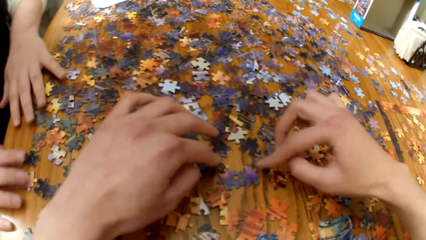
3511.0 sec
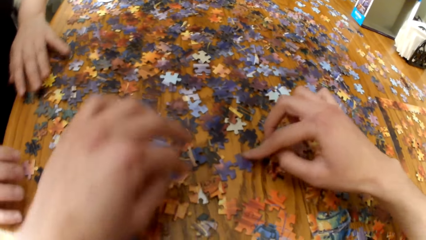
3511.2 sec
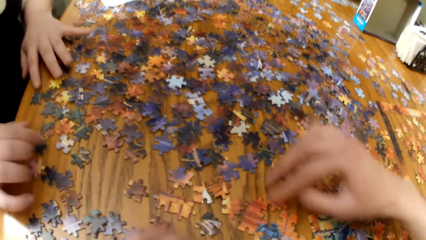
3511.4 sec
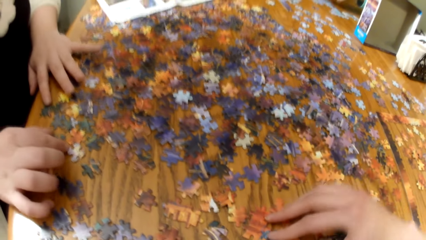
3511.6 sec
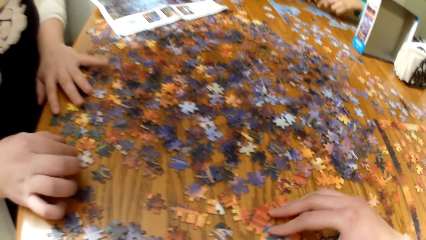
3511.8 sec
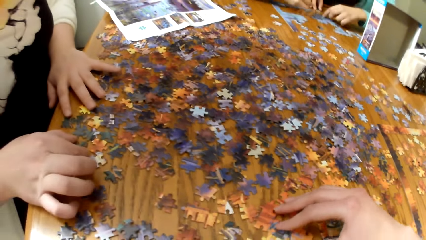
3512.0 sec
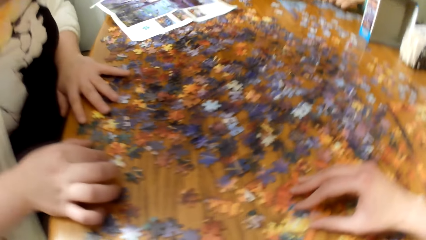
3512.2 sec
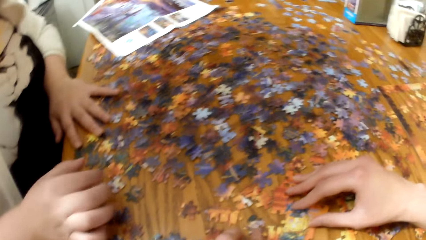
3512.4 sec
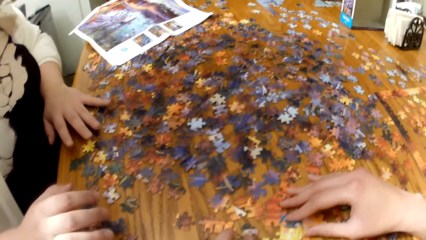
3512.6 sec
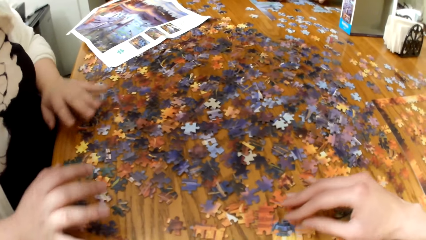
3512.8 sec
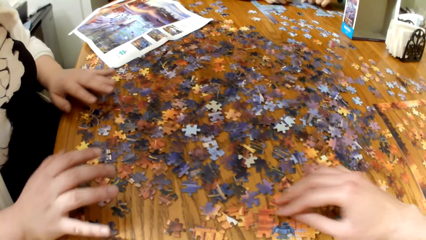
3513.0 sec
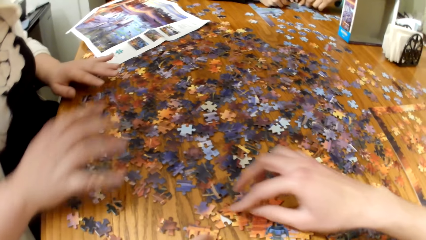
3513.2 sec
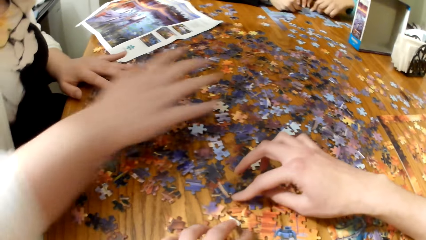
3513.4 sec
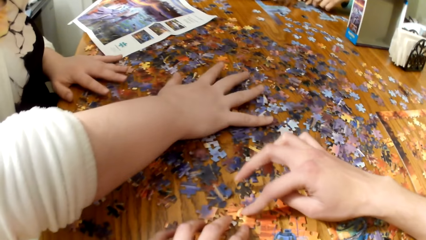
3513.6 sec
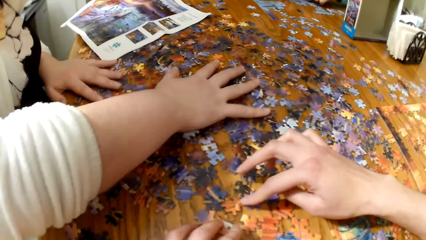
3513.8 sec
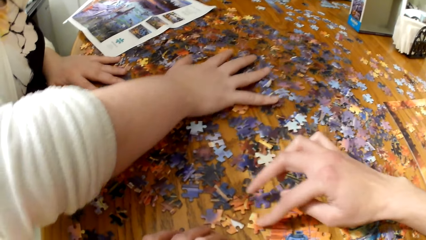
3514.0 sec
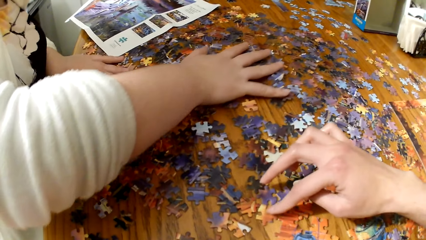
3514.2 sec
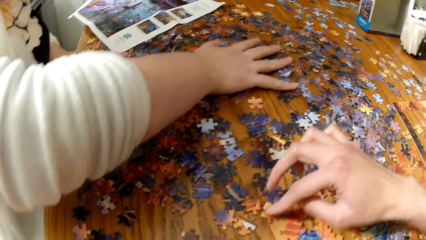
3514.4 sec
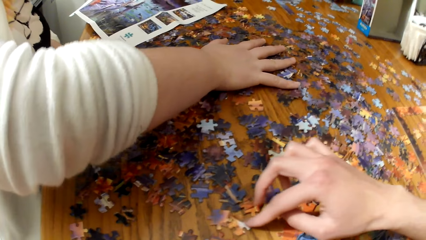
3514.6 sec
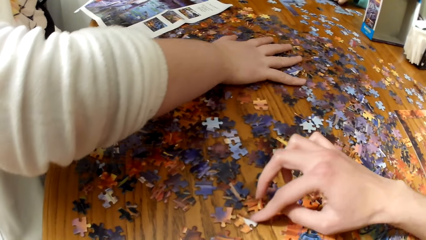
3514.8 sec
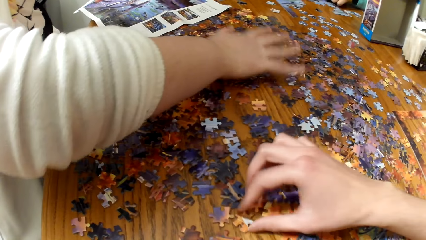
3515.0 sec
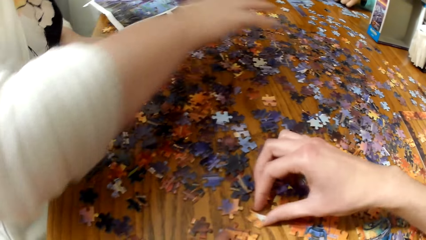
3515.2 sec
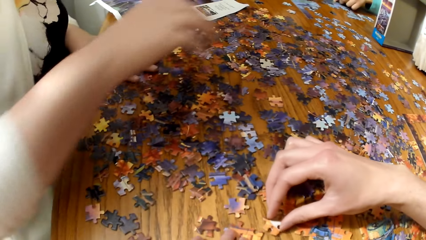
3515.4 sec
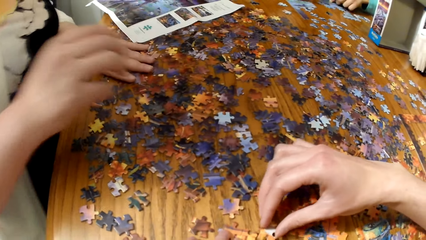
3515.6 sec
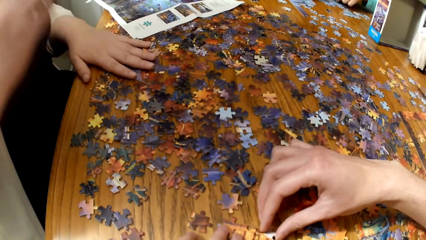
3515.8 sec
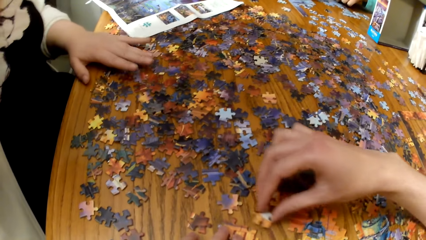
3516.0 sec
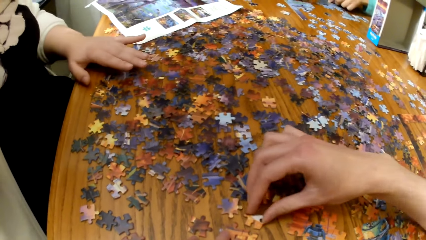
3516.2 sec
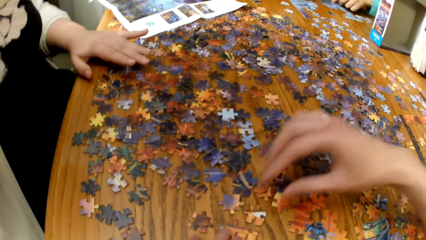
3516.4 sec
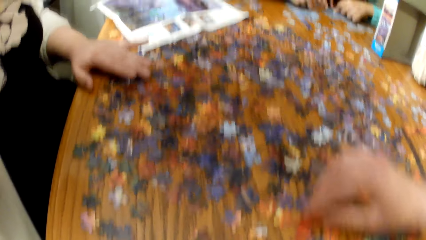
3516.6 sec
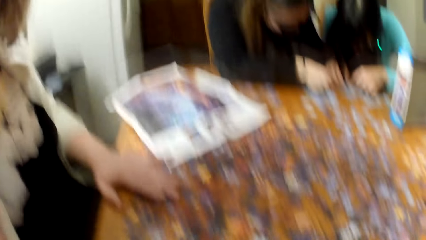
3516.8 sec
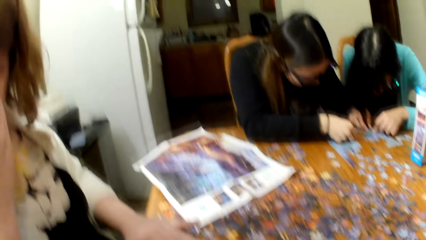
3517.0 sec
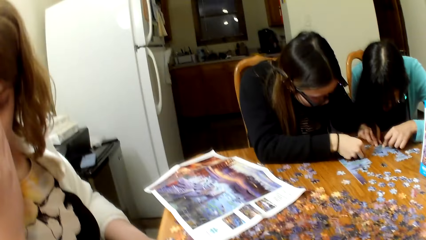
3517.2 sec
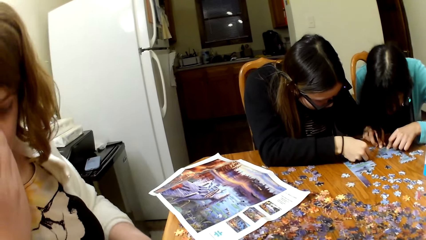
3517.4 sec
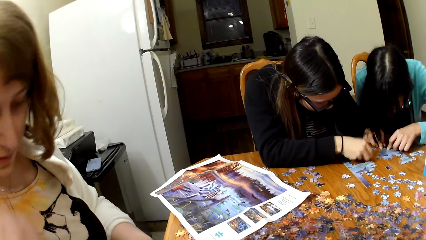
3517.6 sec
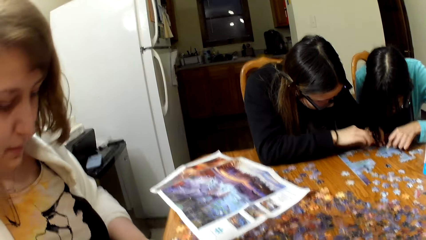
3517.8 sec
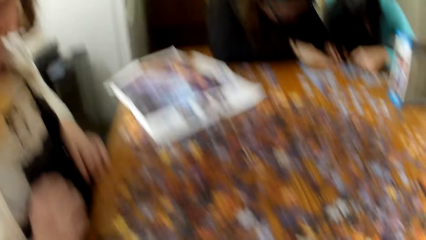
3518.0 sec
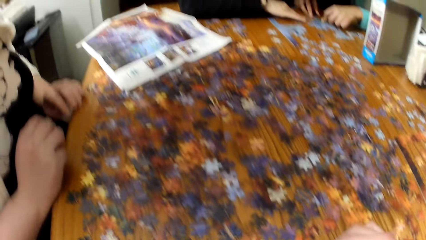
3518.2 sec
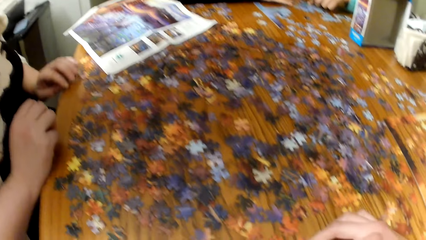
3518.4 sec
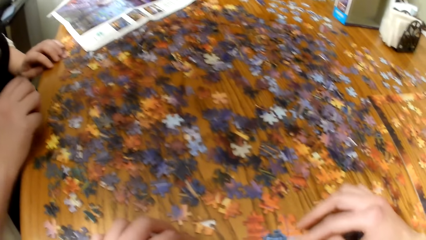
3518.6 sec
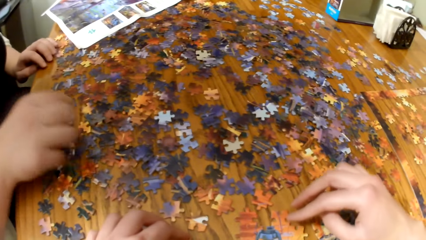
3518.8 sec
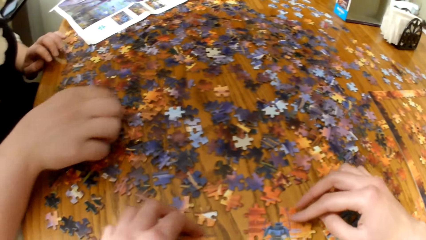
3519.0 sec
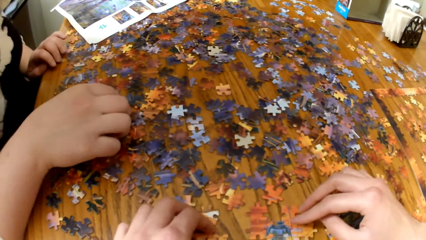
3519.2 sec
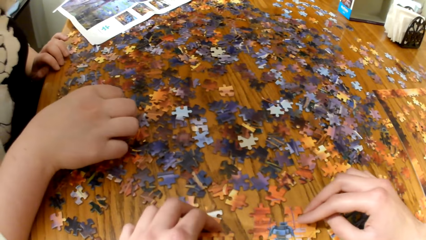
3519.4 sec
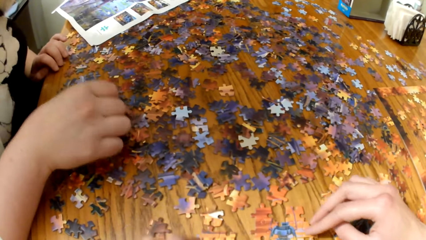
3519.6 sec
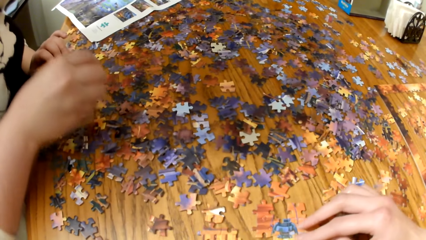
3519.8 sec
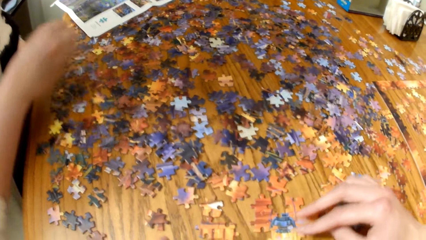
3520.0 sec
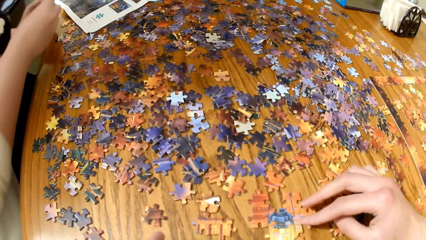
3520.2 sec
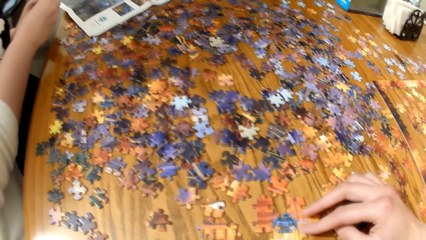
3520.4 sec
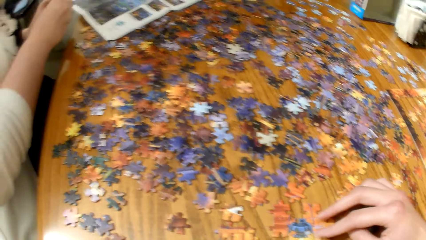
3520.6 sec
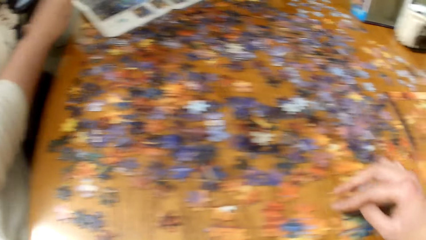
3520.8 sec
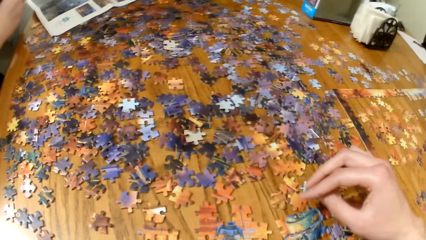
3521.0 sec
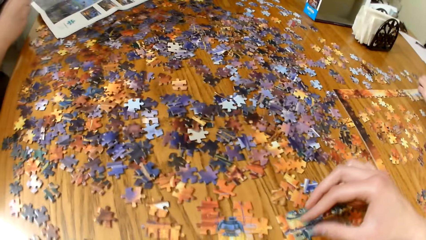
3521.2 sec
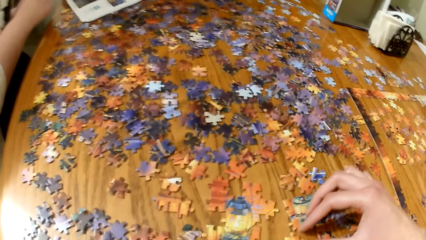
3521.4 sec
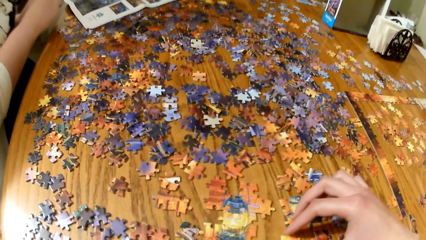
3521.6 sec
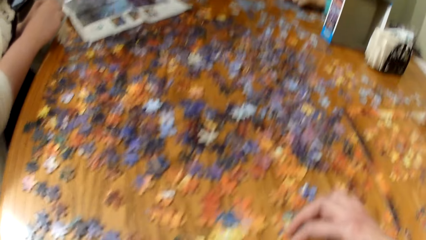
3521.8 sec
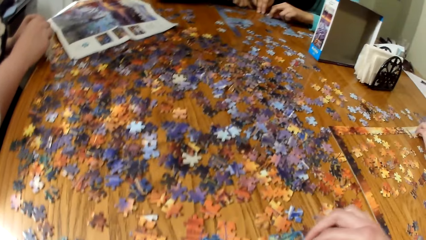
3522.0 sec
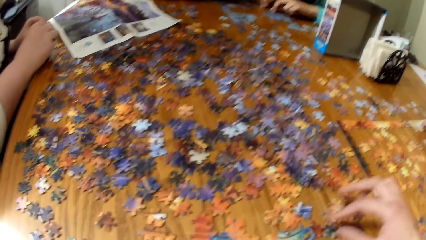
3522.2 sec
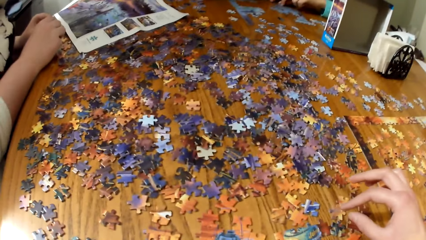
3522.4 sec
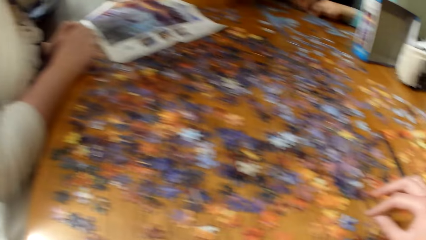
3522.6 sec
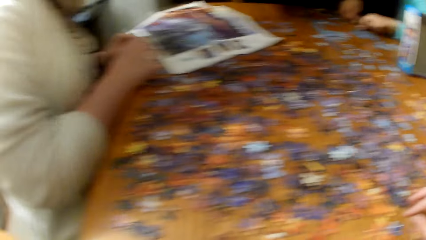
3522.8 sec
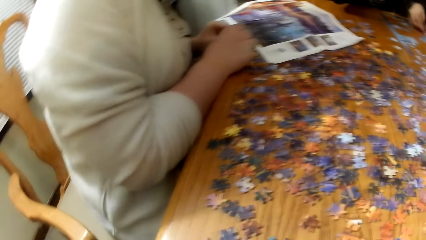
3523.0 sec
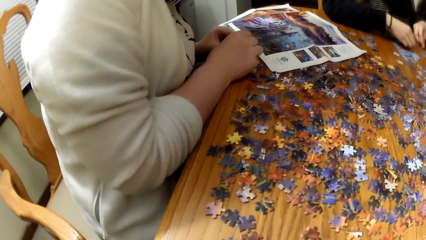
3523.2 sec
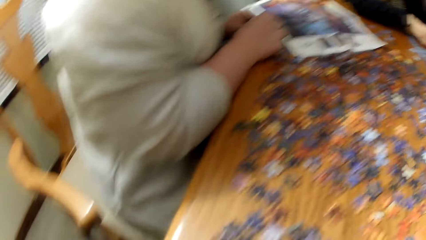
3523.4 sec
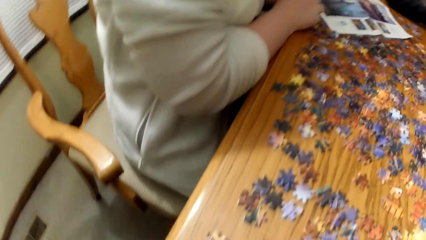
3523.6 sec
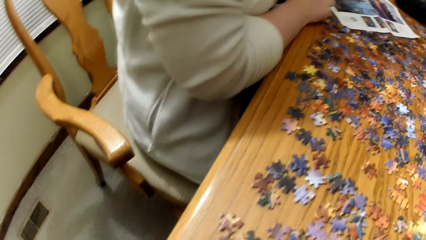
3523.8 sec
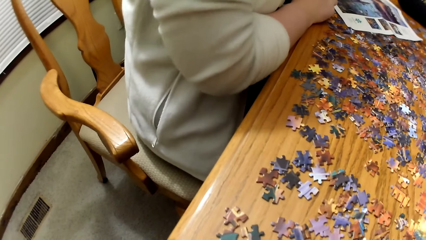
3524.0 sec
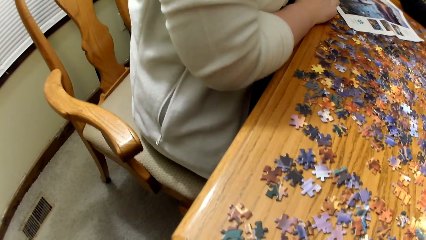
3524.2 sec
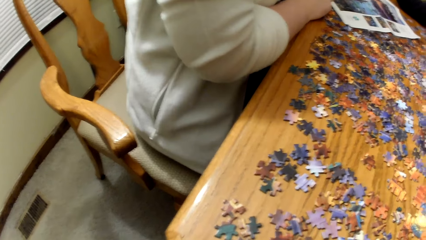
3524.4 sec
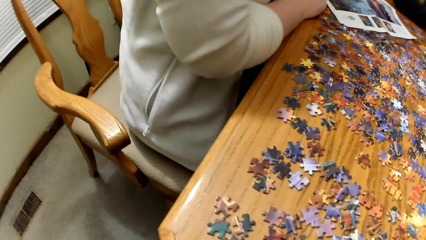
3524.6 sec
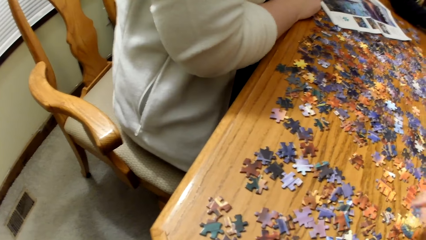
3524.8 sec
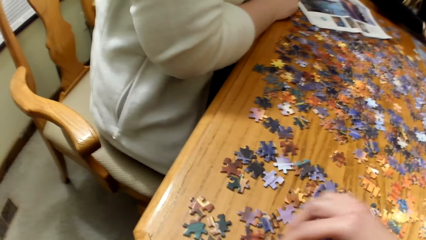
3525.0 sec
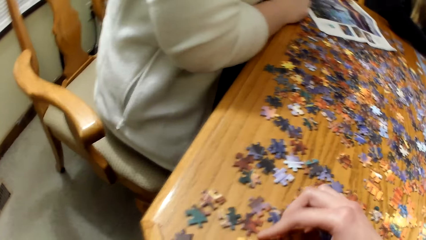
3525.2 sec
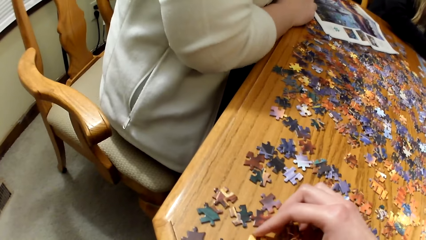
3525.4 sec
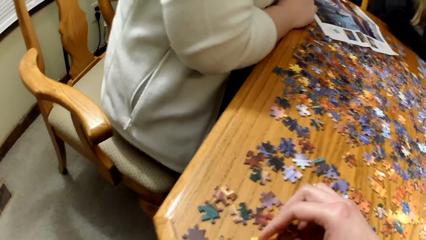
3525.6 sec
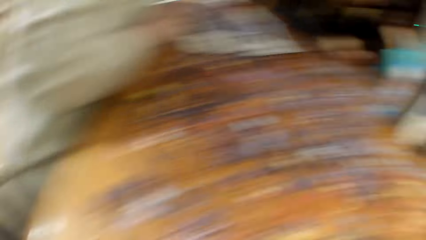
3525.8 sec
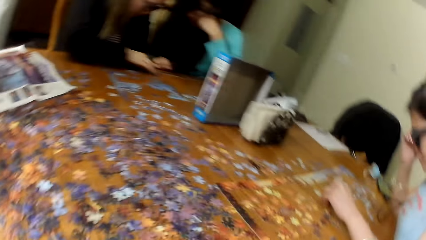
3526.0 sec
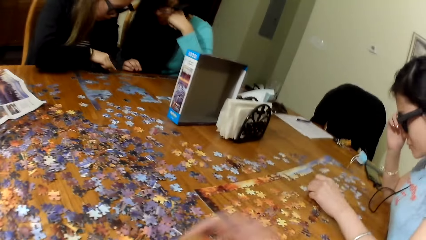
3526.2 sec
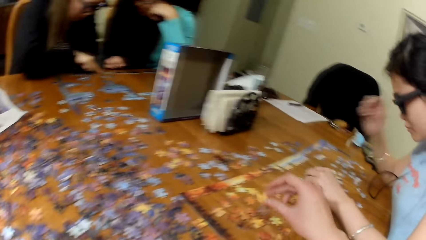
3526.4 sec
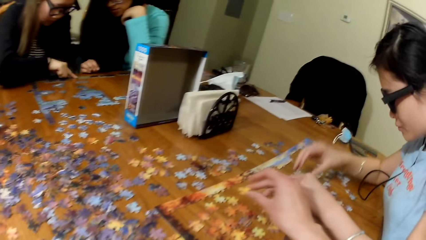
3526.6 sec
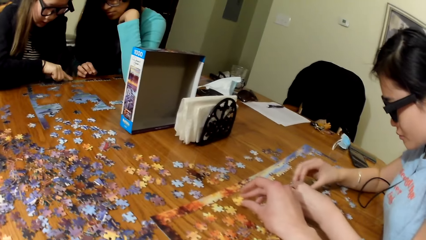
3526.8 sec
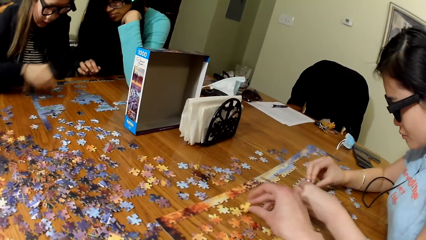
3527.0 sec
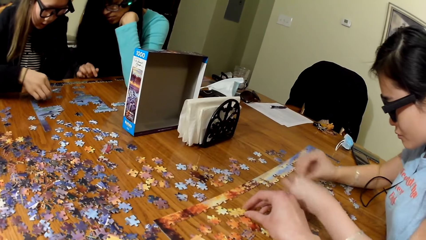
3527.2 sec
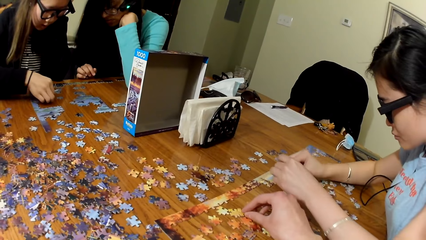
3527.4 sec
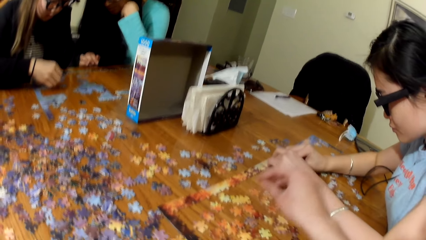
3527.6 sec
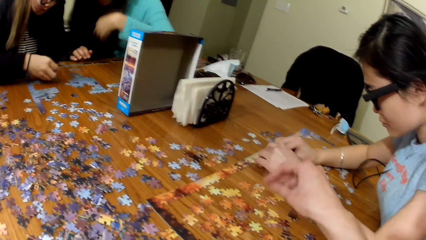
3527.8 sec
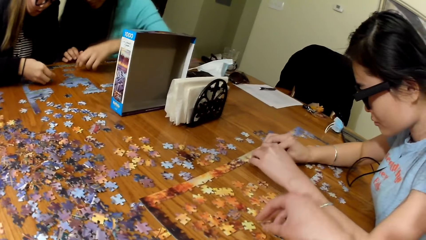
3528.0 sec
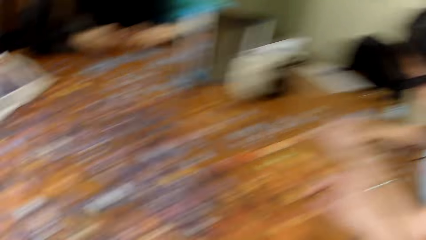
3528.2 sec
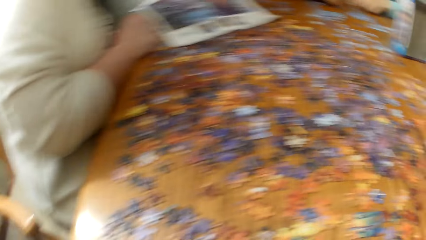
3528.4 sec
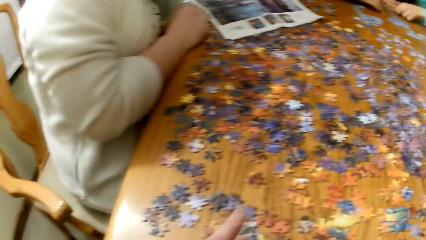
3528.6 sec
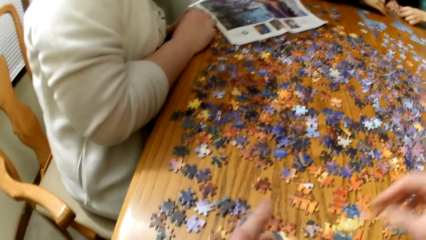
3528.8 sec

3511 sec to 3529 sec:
A lady plays the jigsaw puzzle. The camera wearer plays the jigsaw puzzle. Two other ladies play the jigsaw puzzle. The camera wearer plays the jigsaw puzzle. A woman puts the puzzle together. Another lady plays the jigsaw puzzle.
